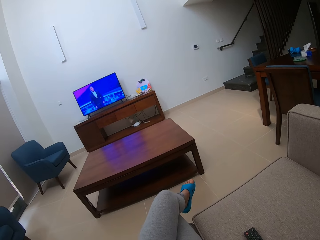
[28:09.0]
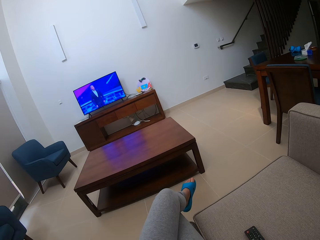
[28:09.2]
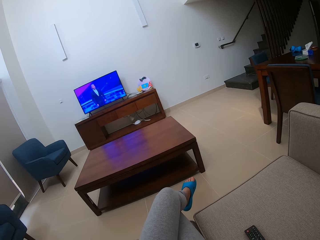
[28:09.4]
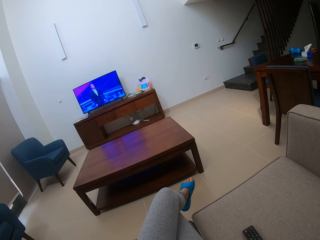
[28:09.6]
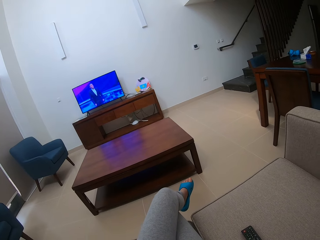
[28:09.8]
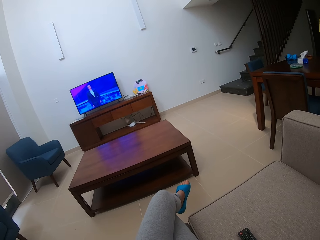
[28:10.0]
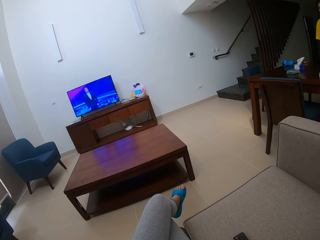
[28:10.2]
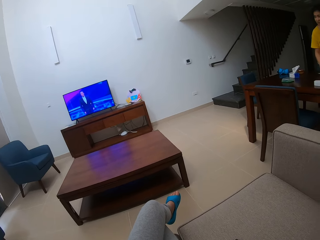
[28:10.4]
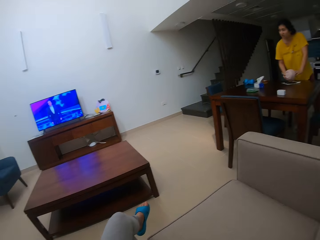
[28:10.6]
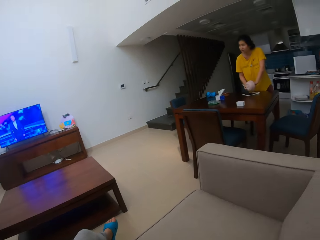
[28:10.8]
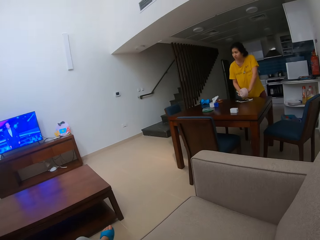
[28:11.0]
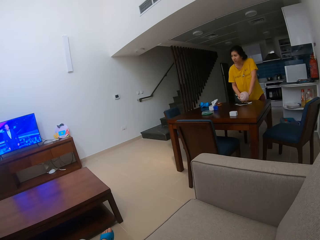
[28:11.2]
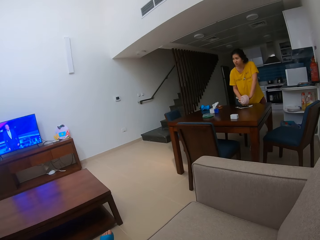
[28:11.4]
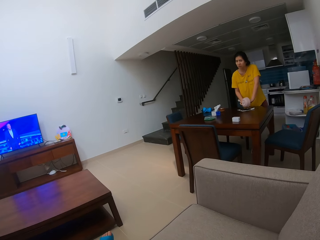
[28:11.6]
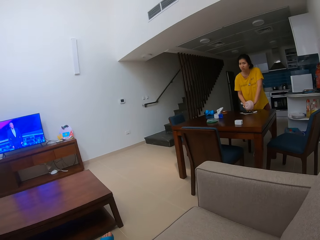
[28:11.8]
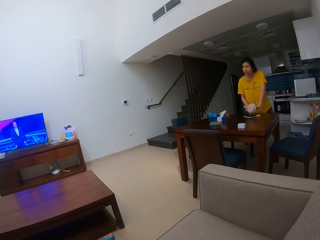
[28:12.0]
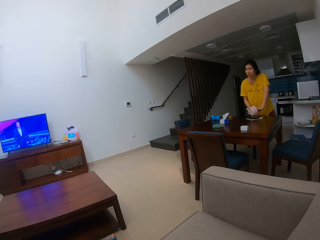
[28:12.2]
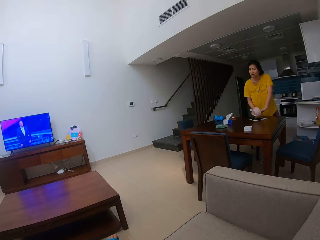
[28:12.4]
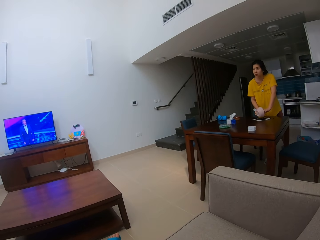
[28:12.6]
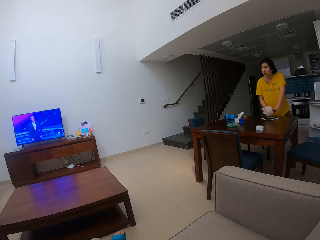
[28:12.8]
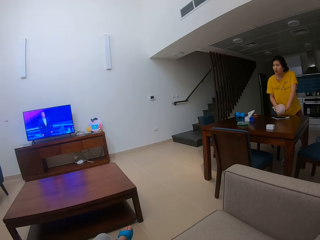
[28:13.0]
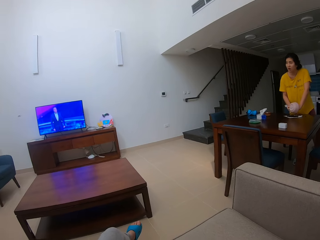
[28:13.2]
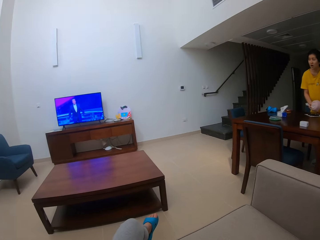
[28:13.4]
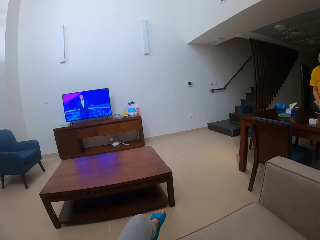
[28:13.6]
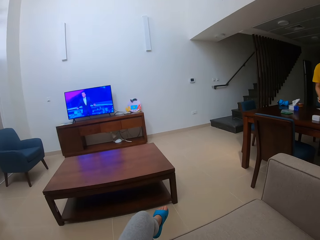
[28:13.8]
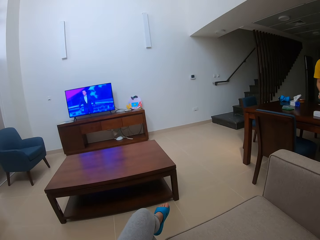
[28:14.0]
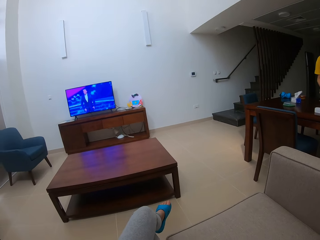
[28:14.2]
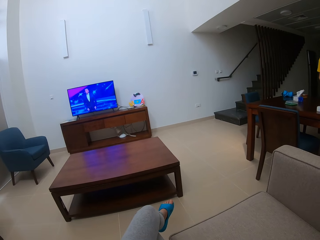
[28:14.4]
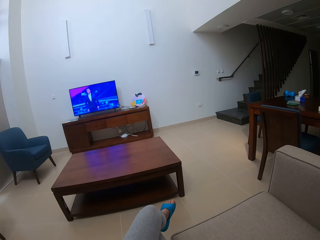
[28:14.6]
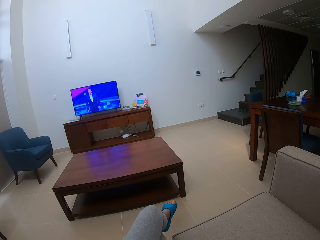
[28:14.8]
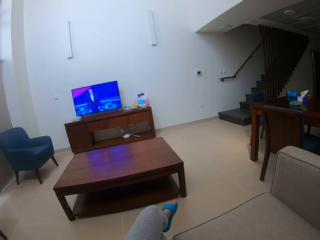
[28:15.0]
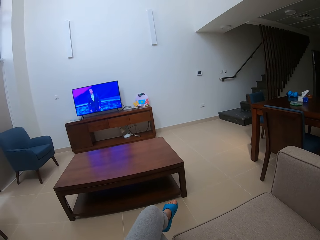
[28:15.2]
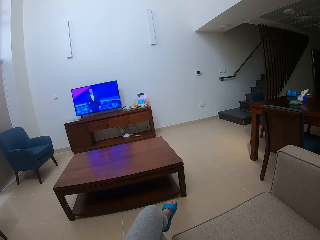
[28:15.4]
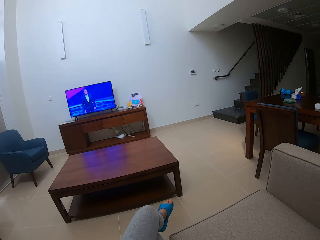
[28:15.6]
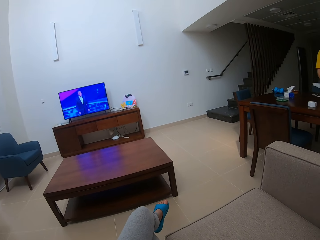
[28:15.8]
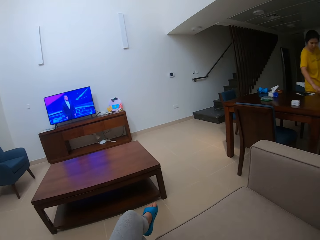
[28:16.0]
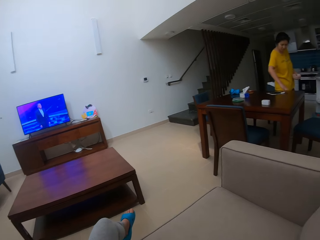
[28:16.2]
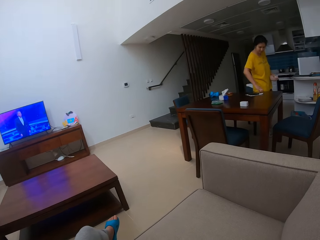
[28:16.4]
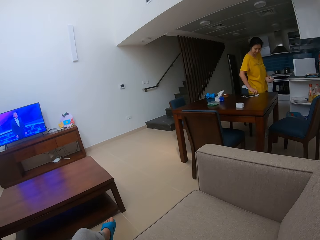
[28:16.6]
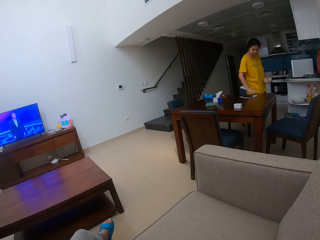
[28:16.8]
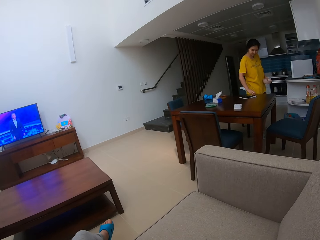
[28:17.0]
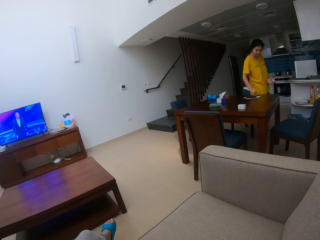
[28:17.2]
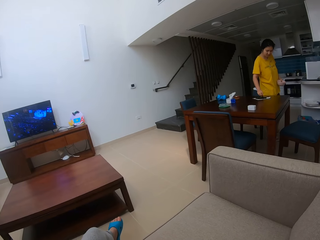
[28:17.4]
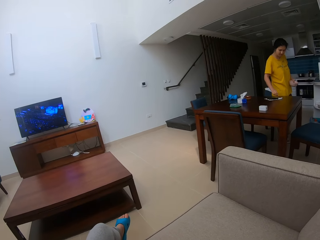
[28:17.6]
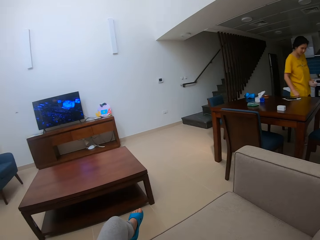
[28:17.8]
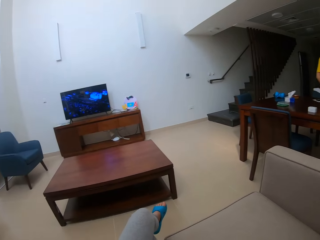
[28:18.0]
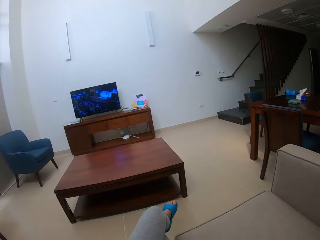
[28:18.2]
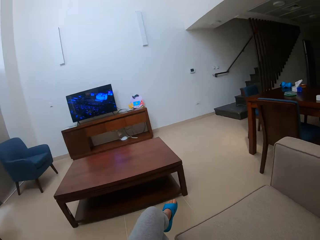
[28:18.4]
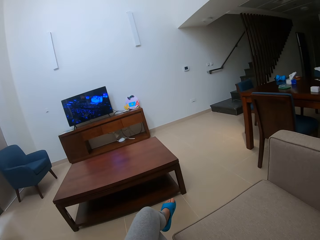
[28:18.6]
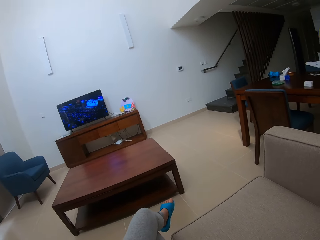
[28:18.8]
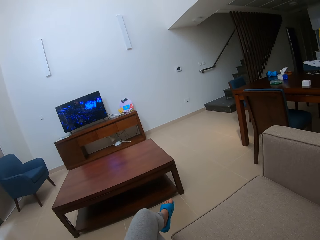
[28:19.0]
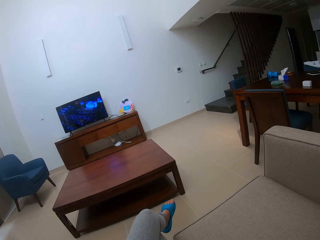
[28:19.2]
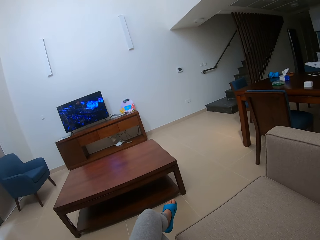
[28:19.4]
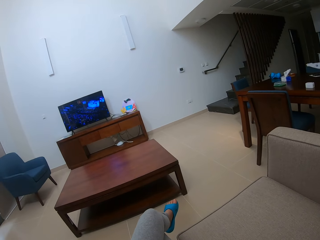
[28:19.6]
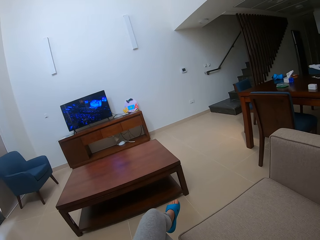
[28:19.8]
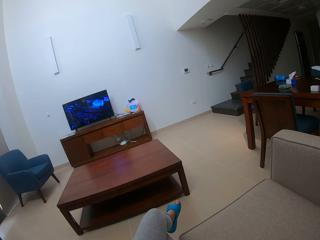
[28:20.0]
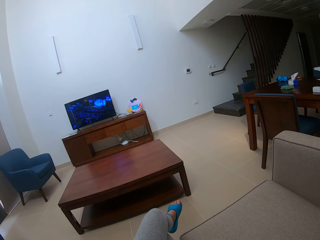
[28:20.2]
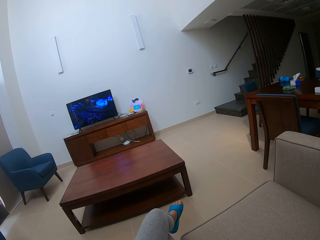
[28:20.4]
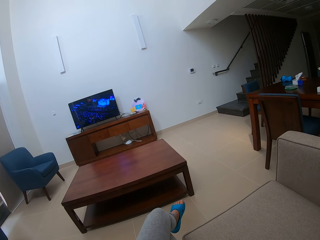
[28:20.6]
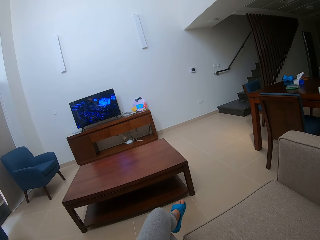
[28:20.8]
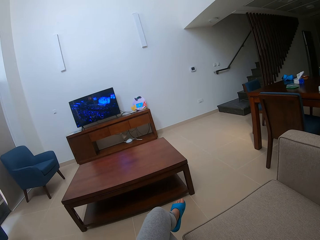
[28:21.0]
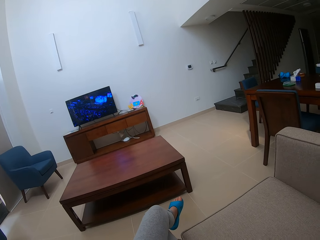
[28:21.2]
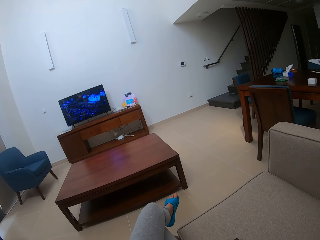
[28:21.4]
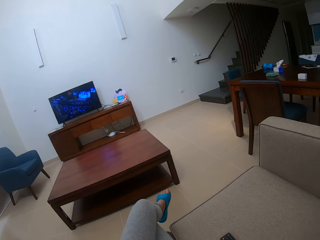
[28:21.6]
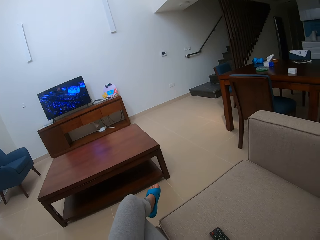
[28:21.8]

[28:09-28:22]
A woman talks. The woman picks up something. The camera wearer looks around.

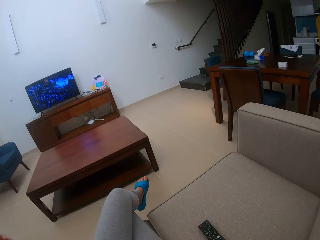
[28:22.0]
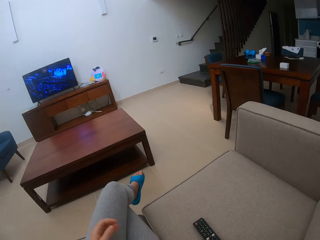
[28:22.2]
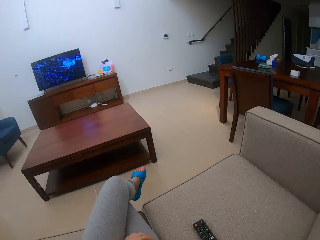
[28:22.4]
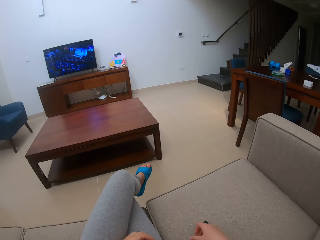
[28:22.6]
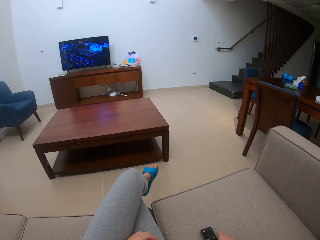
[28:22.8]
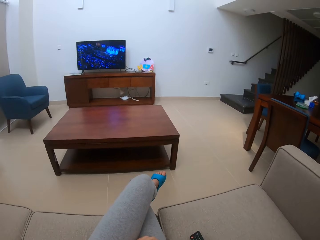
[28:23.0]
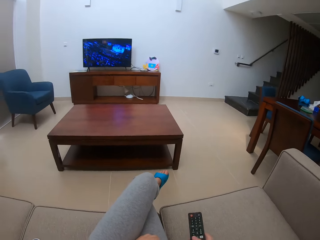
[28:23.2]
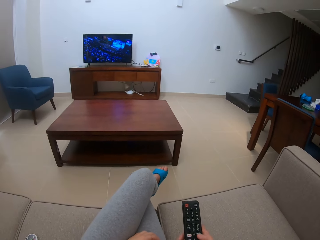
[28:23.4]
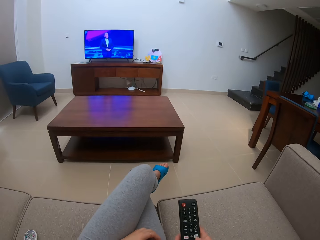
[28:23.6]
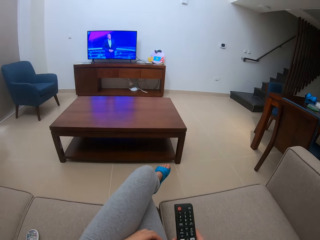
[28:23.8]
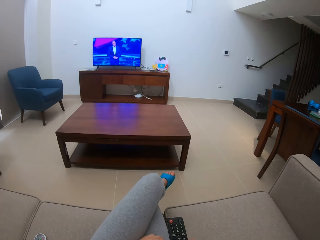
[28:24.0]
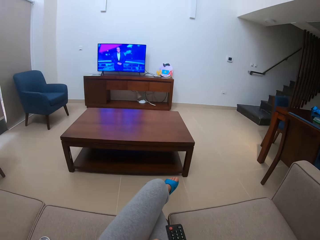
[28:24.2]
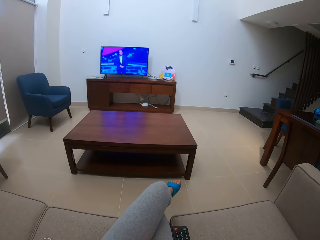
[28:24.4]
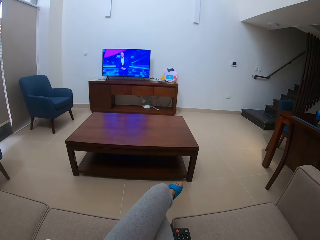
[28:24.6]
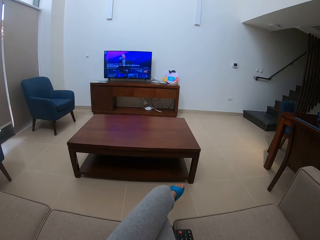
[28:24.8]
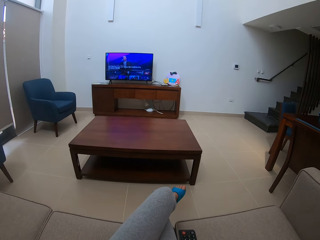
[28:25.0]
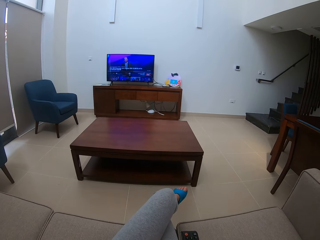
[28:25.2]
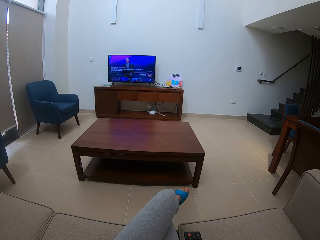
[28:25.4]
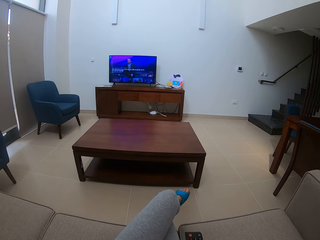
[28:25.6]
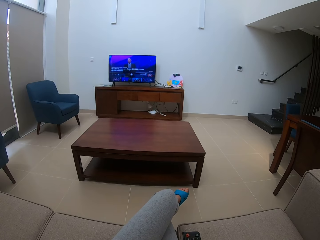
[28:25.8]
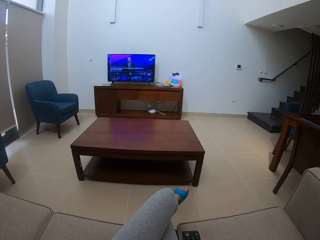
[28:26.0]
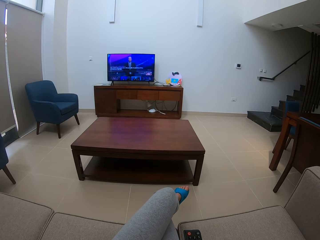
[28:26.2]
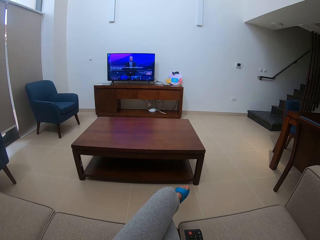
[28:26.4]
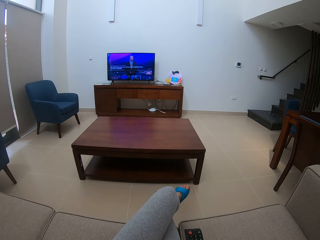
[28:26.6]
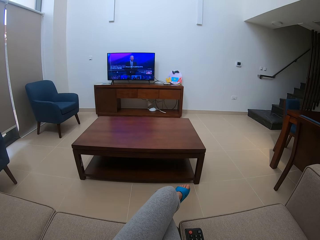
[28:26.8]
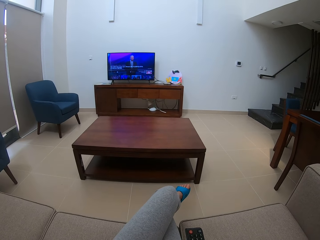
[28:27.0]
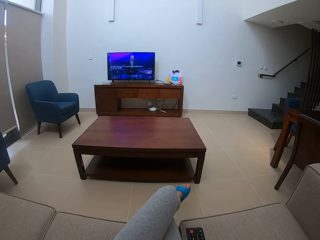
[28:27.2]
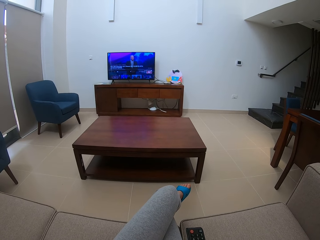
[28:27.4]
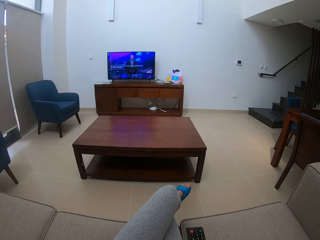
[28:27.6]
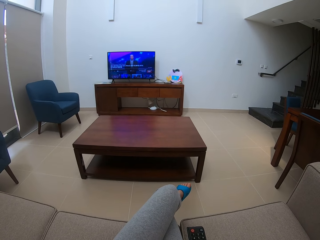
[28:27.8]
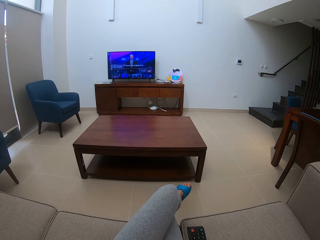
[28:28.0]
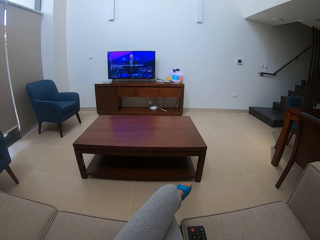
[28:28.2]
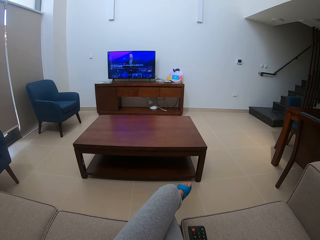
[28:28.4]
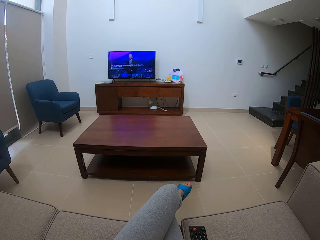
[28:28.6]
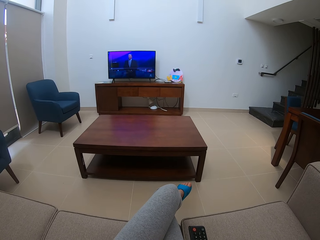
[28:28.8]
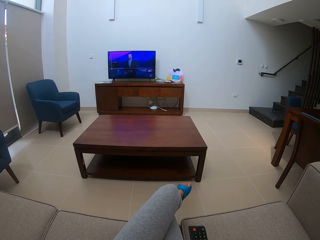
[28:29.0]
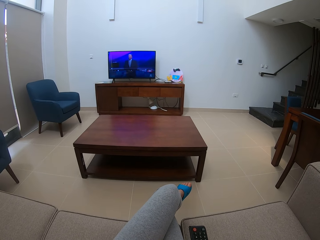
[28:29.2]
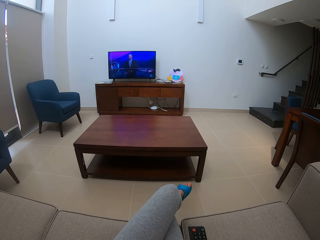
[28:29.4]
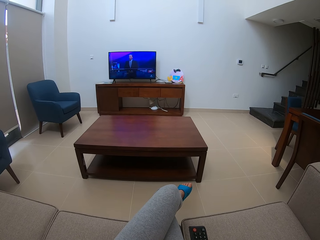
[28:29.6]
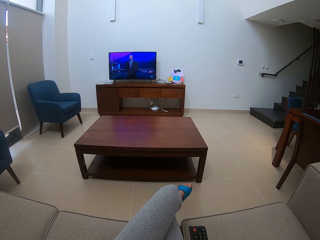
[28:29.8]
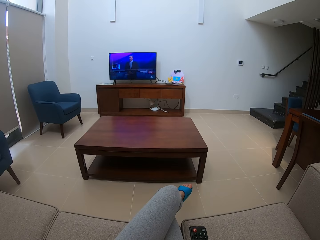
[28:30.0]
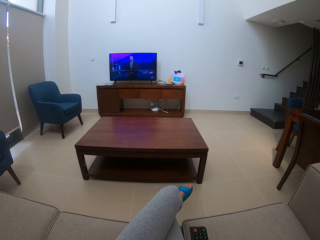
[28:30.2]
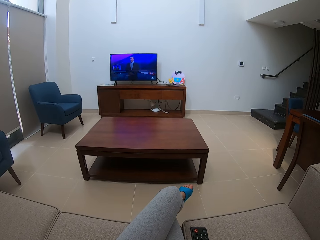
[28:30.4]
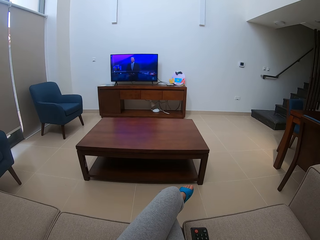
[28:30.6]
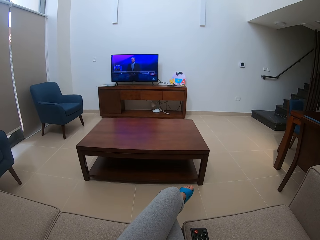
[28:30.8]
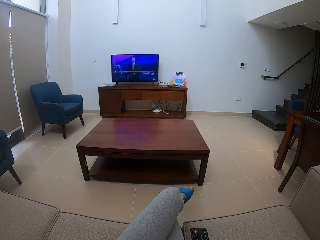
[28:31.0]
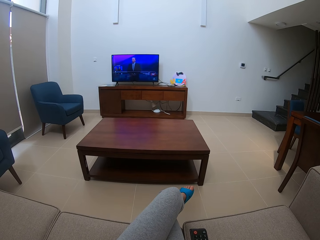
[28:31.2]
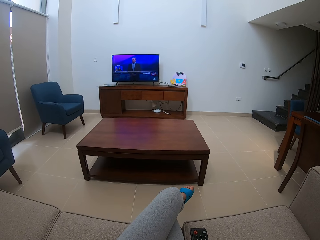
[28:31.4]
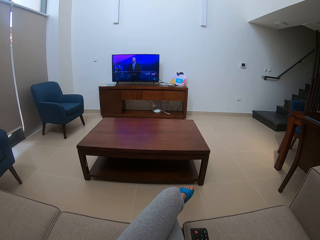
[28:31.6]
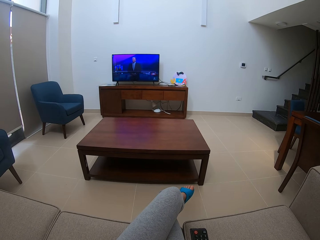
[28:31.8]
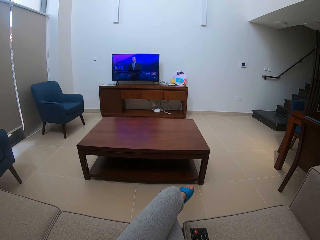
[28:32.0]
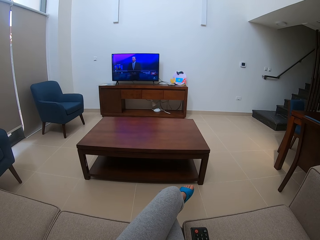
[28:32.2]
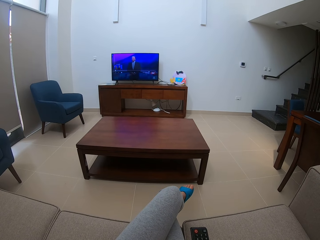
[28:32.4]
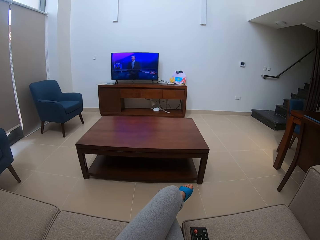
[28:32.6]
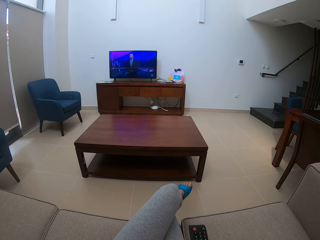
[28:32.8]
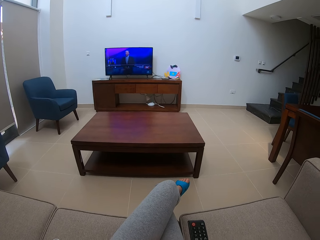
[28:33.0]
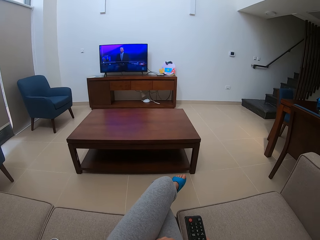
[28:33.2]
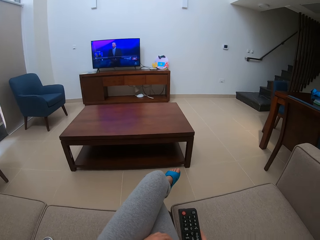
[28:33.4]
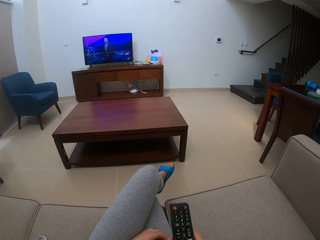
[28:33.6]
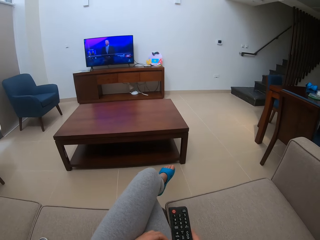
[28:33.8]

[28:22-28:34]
The camera wearer picks up the remote from the sofa. They move the remote. They watch the television.
